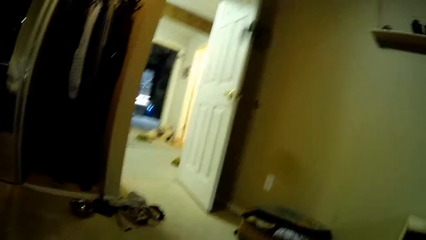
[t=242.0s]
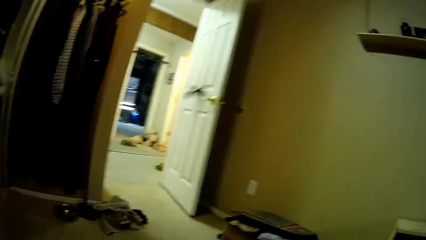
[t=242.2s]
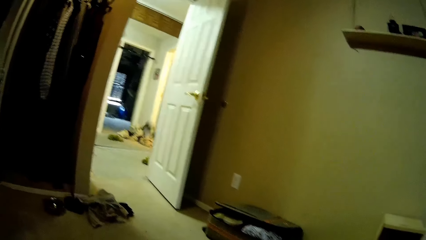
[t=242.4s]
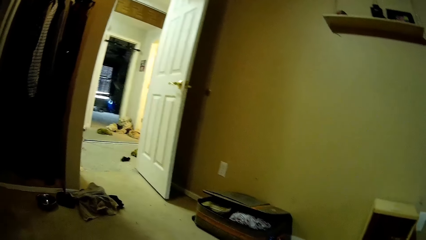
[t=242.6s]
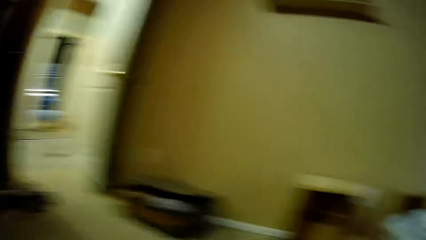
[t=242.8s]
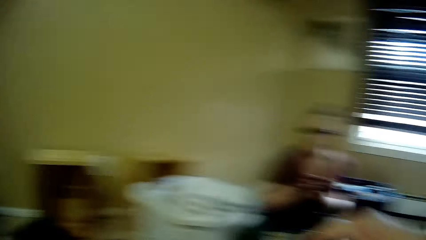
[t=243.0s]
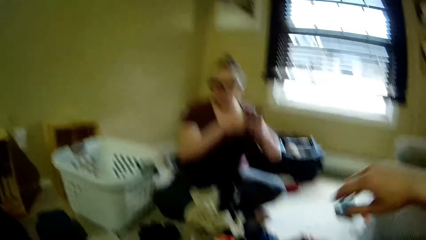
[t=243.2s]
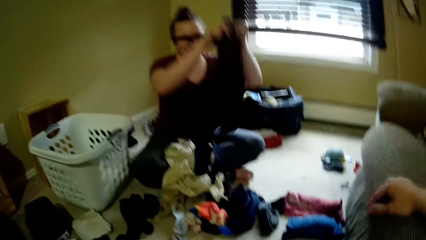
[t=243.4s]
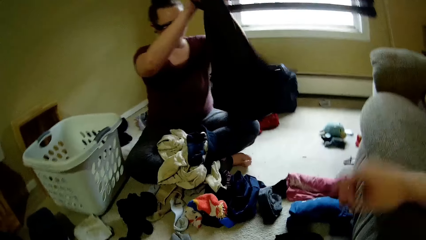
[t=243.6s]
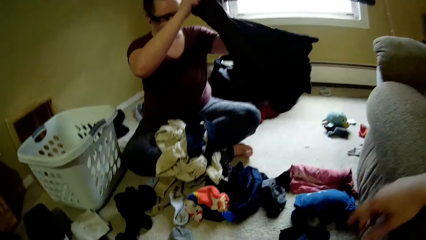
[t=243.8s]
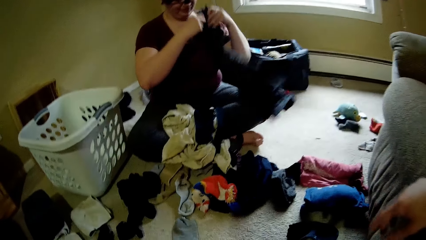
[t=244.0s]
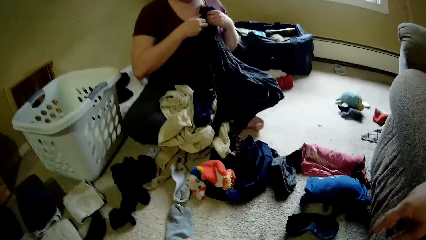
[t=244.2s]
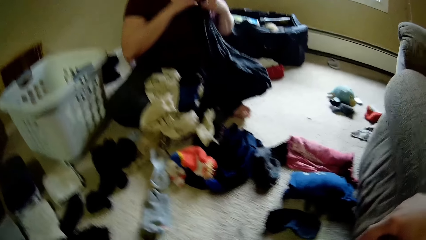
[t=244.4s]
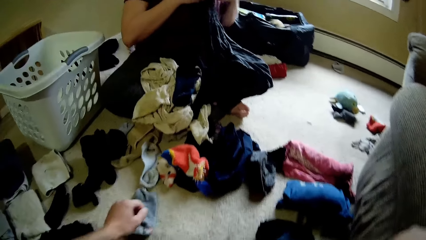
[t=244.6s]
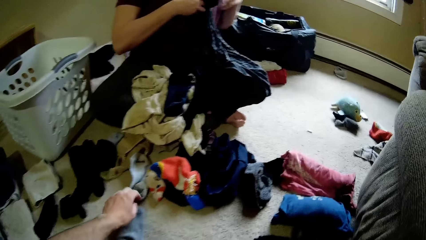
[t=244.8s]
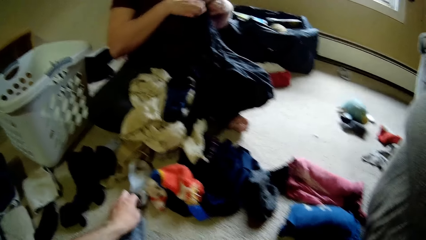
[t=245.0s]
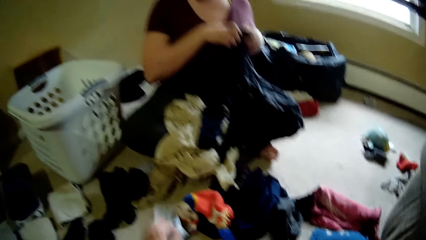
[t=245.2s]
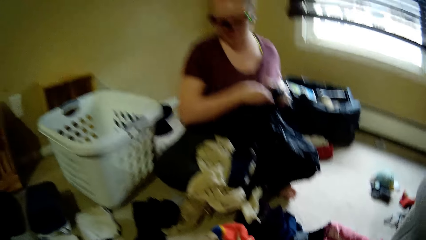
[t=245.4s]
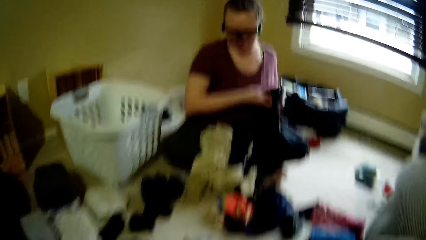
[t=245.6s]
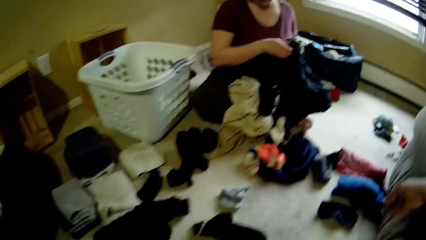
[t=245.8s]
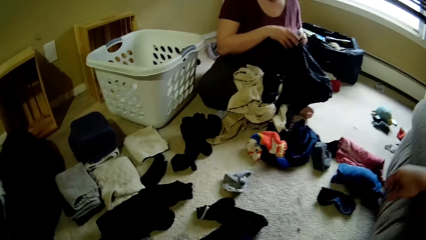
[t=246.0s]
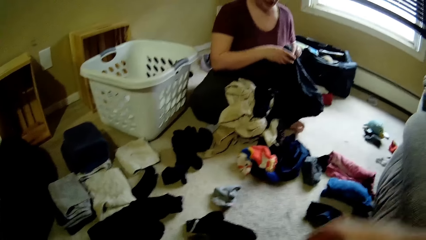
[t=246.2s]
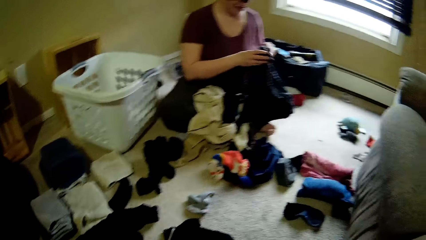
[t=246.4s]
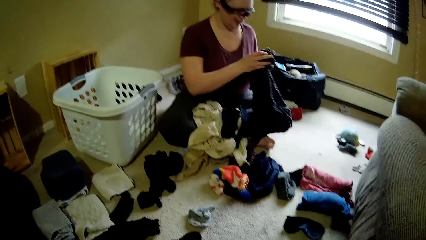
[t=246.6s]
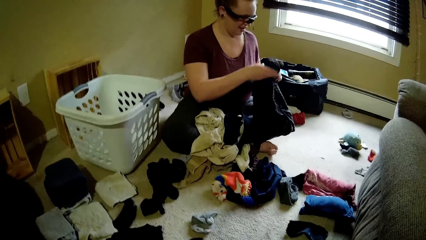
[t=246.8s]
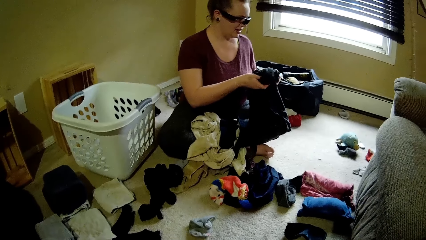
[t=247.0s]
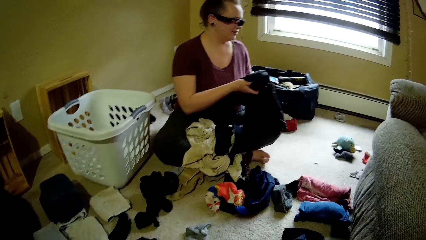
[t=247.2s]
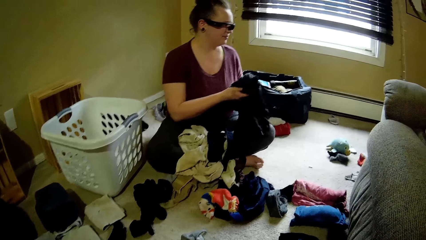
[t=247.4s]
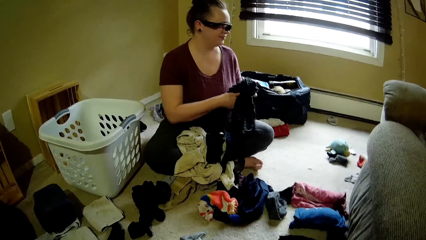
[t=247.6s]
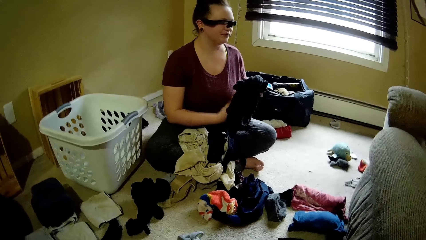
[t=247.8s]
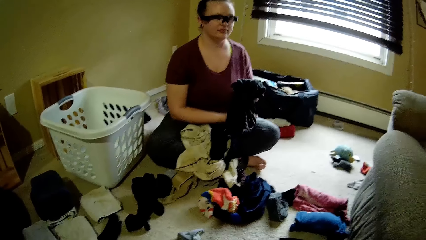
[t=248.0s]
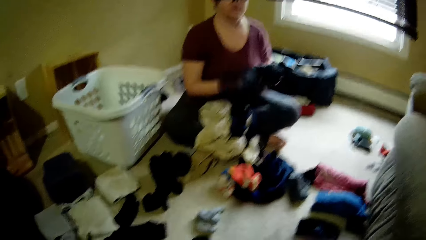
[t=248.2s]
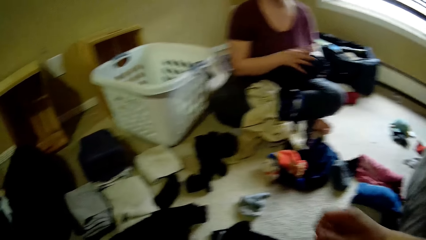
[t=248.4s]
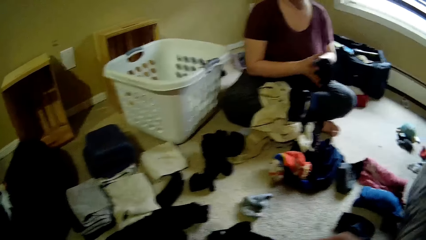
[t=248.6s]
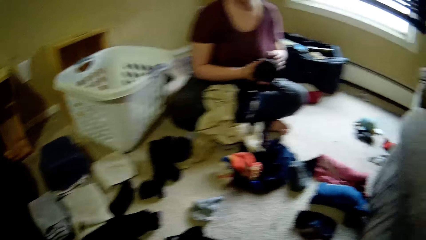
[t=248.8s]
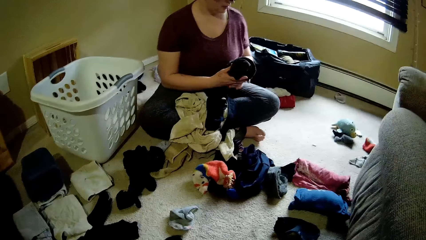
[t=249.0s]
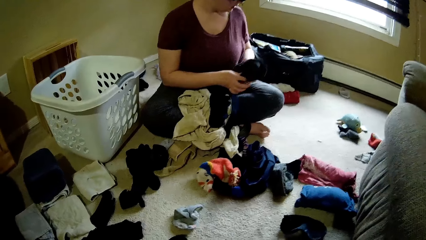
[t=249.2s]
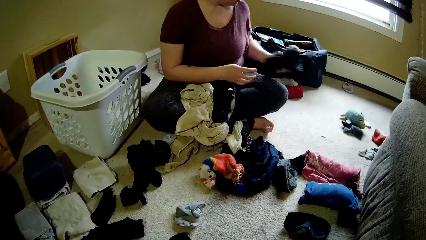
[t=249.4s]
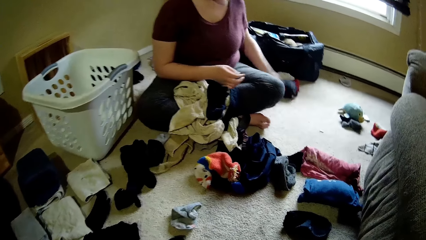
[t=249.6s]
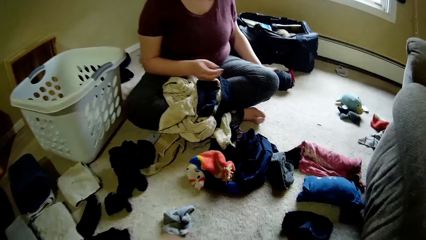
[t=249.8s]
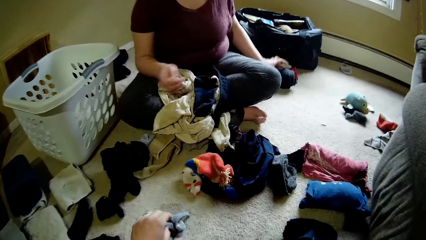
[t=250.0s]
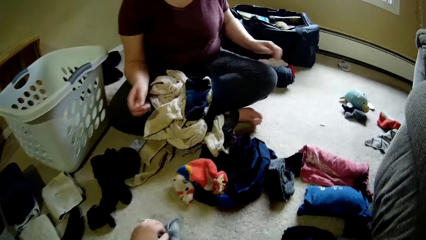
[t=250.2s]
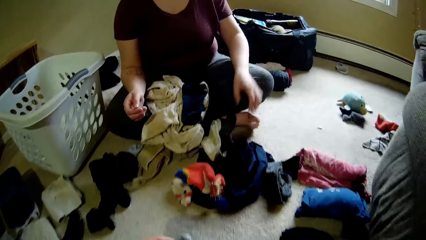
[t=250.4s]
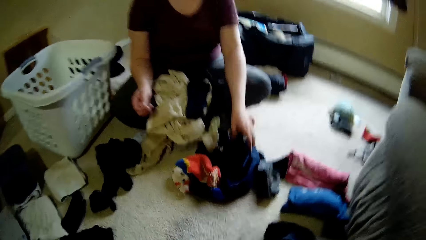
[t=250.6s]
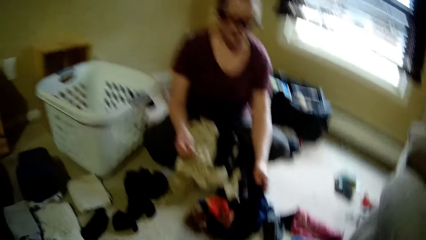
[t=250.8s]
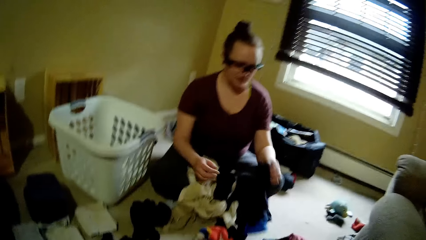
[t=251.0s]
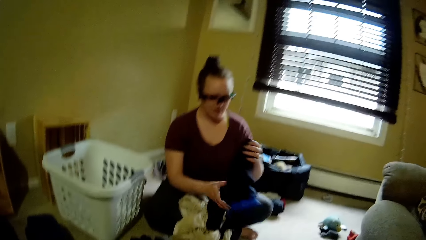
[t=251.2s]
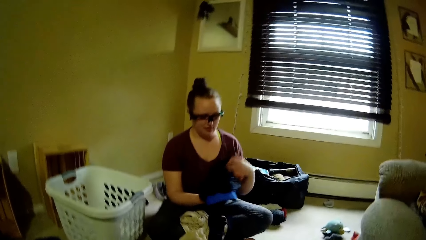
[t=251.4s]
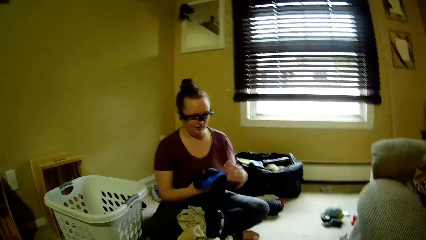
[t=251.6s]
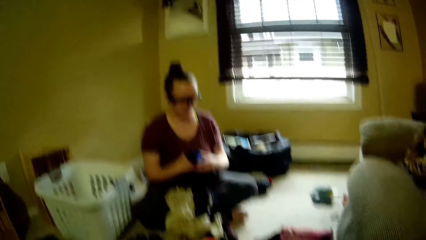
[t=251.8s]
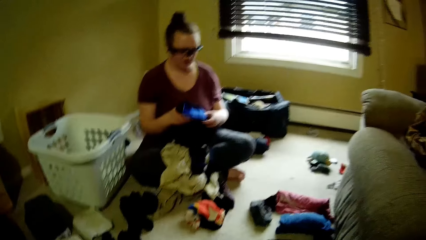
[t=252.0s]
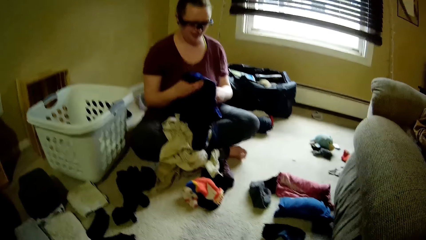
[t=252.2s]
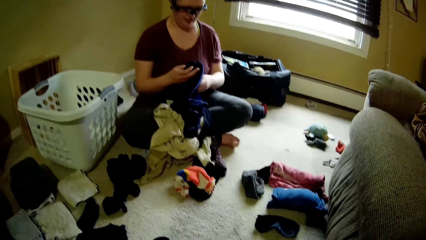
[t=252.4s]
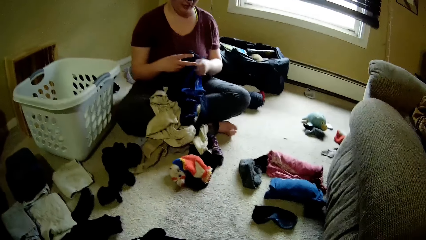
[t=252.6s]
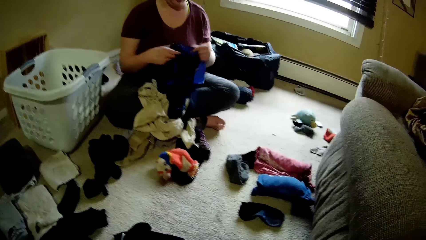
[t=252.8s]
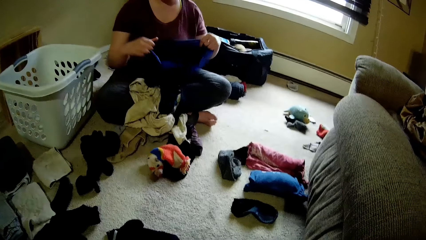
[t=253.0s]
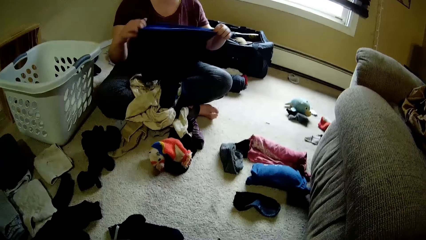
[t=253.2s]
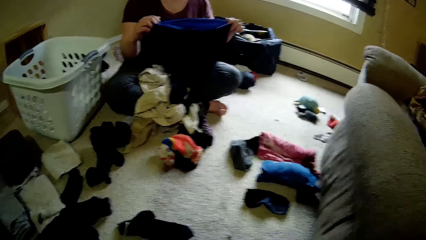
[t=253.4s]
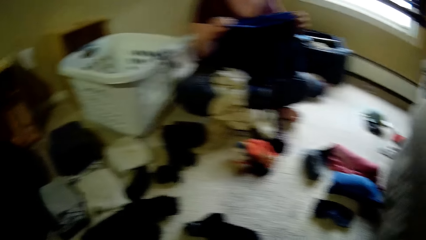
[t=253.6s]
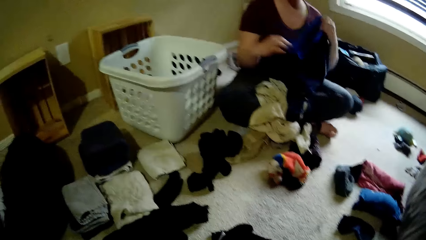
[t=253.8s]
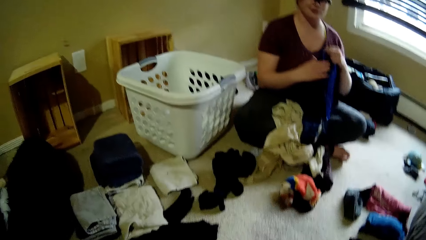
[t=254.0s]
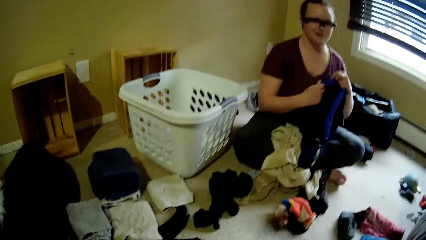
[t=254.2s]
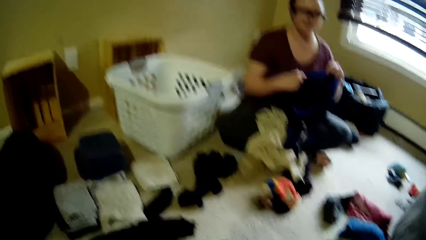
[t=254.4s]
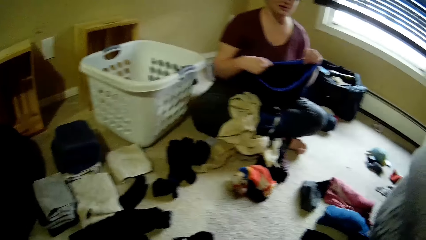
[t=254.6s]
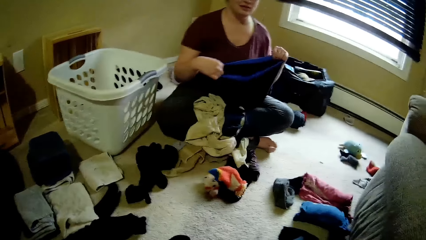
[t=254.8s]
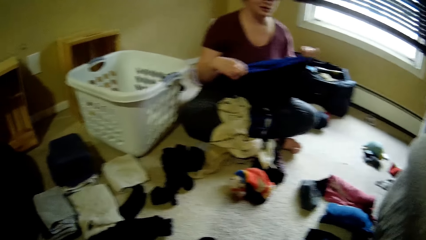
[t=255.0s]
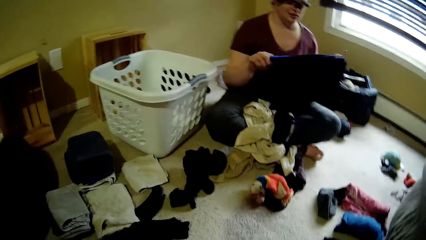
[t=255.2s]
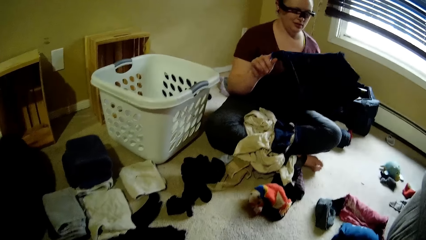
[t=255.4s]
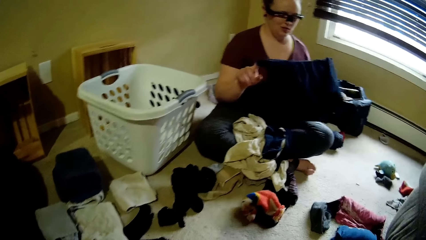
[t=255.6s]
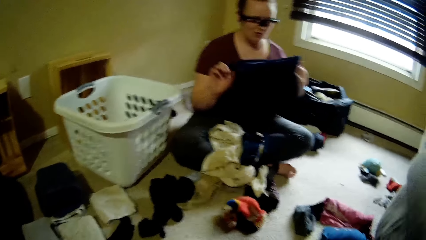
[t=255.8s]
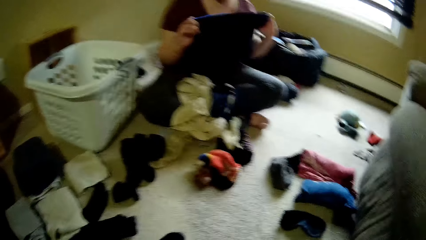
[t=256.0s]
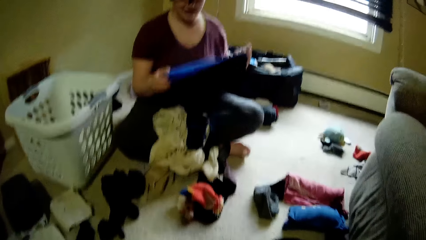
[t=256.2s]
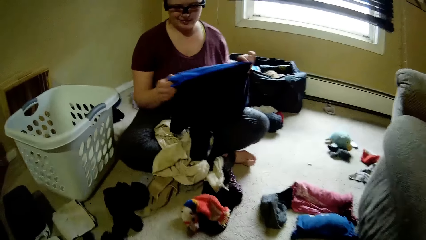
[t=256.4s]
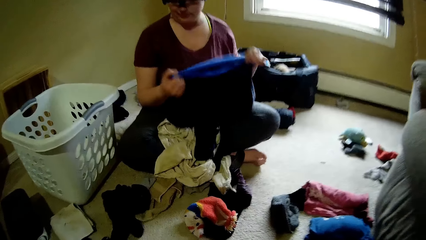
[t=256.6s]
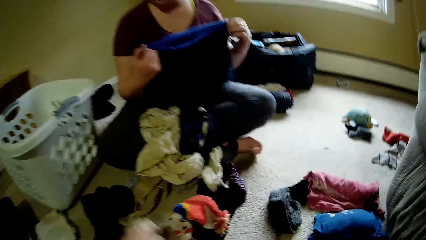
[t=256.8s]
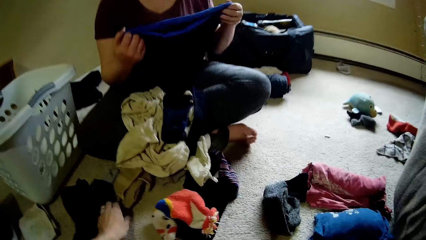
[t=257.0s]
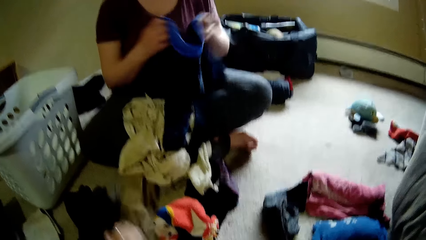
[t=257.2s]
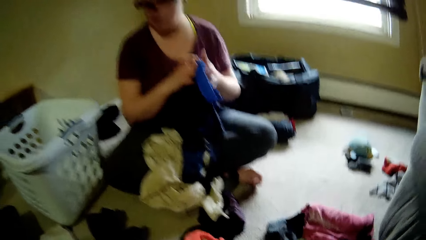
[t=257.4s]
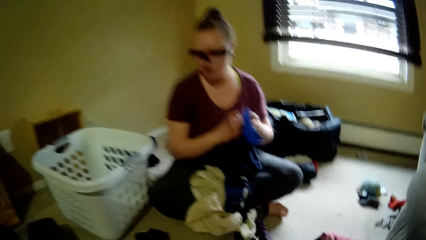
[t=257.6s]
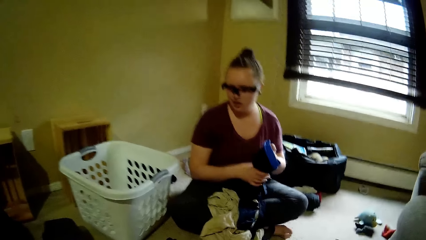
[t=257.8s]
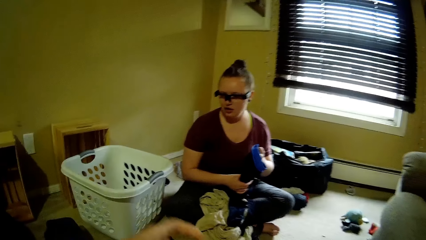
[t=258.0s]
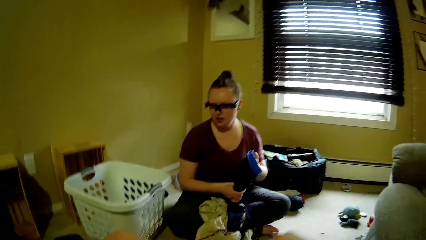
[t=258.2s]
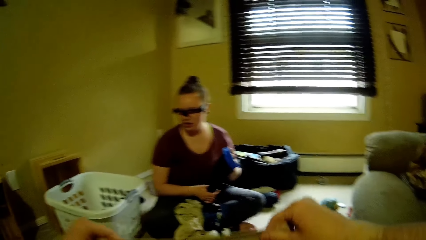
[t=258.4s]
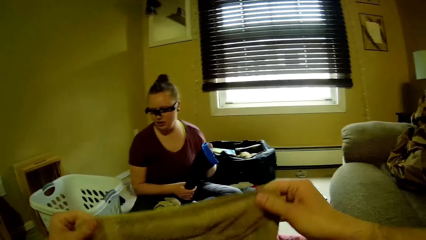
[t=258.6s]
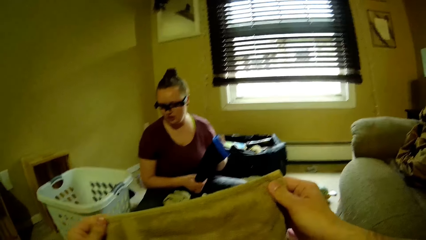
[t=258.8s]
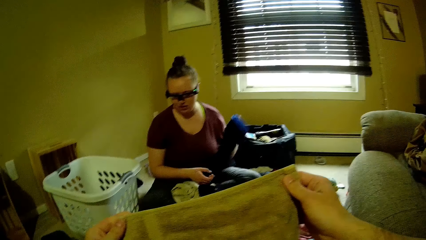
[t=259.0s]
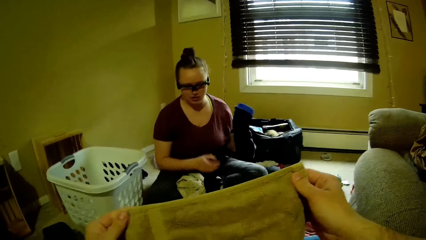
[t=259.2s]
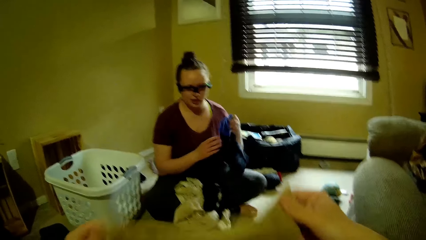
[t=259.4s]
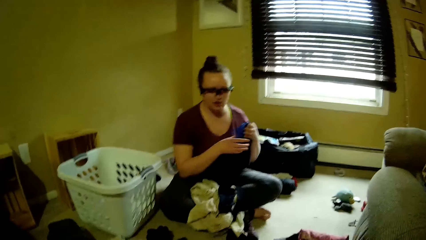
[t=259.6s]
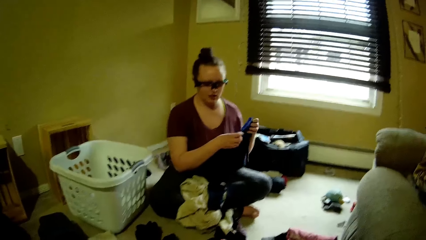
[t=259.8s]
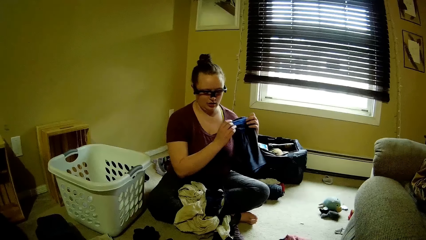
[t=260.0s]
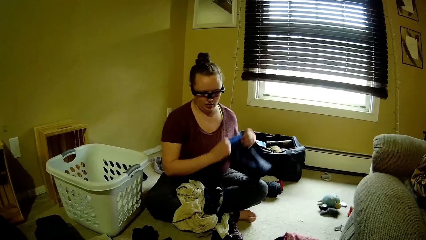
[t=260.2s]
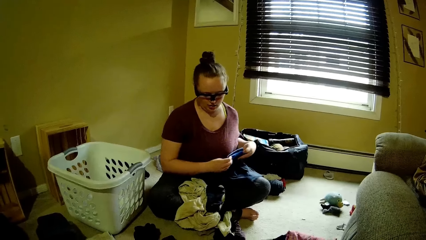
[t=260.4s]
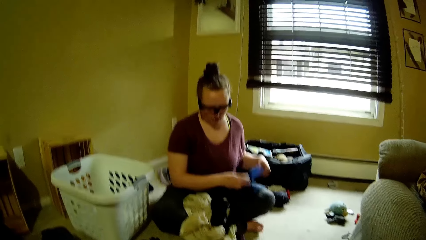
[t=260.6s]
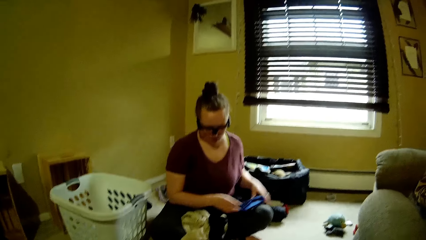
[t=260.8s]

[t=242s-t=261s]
The camera wearer throws a sock on the floor outside. A woman lifts a cloth and folds the cloth with both hands. The camera wearer picks up a sock with his left hand. The woman drops the cloth on the floor with her left hand. The camera wearer picks up a cloth from the floor with his left hand. The woman picks up a cloth from the floor with her left hand. The woman holds the cloth with both hands. The camera wearer picks up a cloth from the floor with his right hand. The woman folds the cloth with both hands and lifts the cloth. The camera wearer holds the cloth with both hands and lifts clothes.
